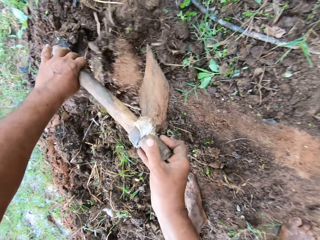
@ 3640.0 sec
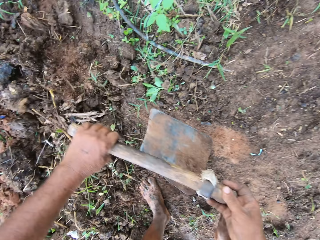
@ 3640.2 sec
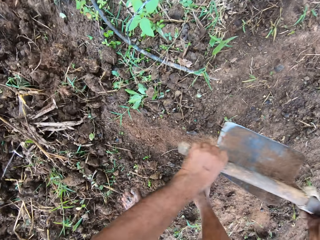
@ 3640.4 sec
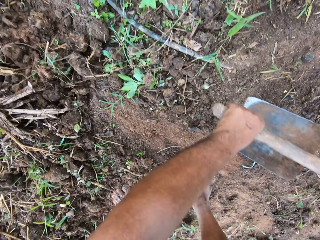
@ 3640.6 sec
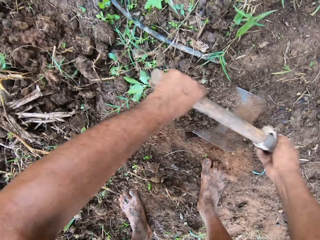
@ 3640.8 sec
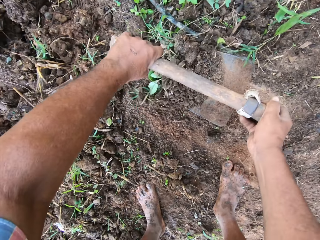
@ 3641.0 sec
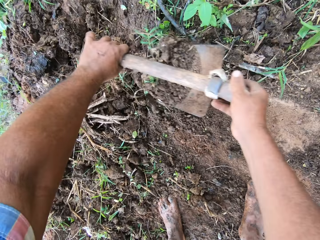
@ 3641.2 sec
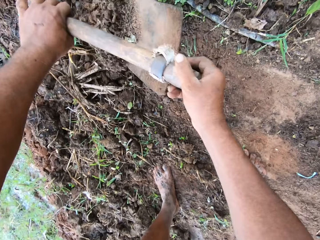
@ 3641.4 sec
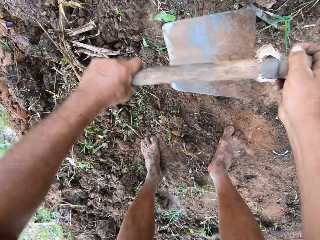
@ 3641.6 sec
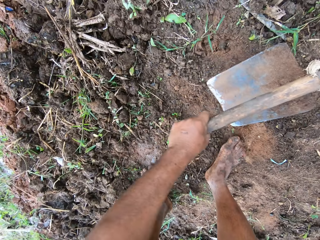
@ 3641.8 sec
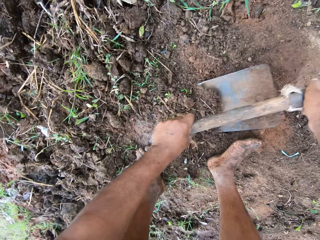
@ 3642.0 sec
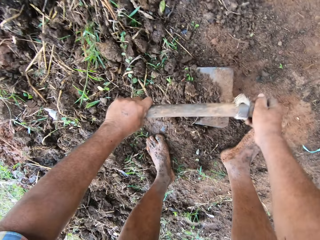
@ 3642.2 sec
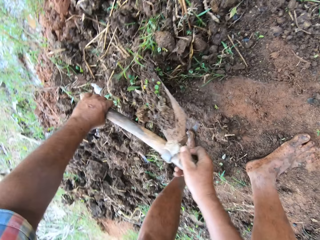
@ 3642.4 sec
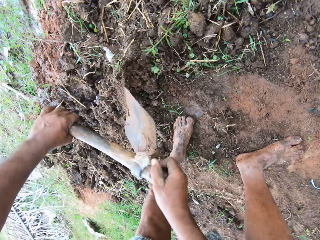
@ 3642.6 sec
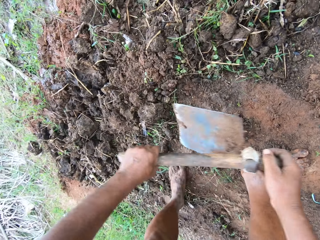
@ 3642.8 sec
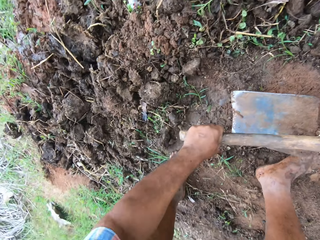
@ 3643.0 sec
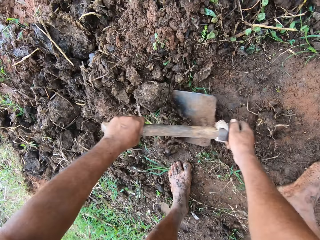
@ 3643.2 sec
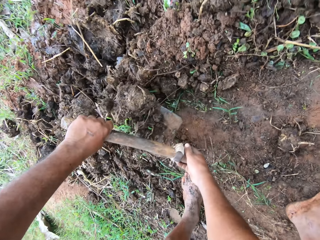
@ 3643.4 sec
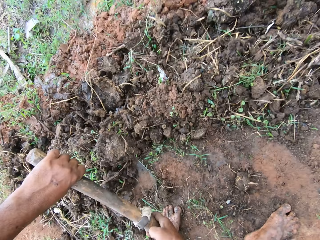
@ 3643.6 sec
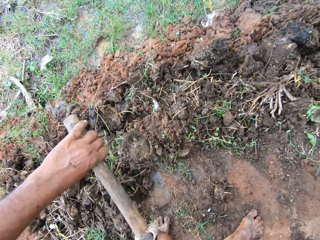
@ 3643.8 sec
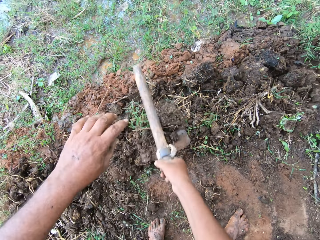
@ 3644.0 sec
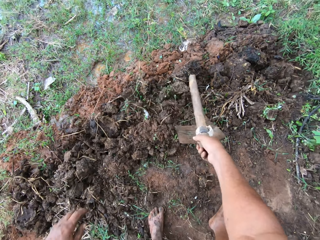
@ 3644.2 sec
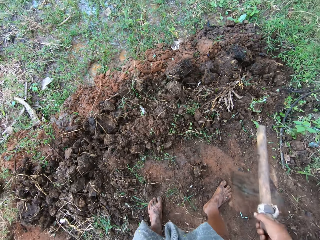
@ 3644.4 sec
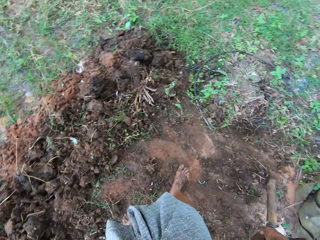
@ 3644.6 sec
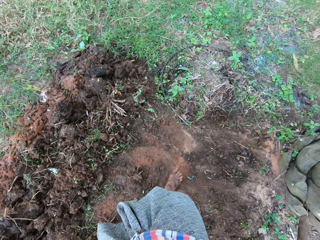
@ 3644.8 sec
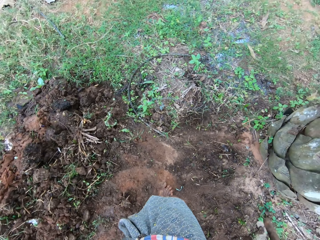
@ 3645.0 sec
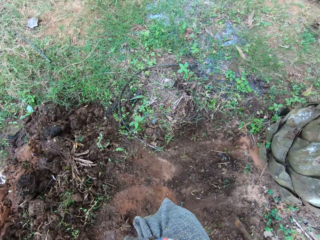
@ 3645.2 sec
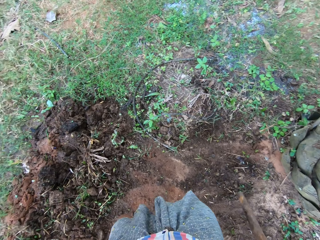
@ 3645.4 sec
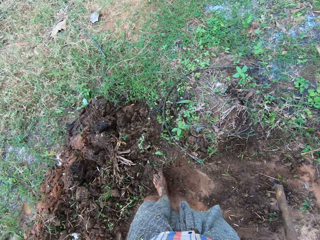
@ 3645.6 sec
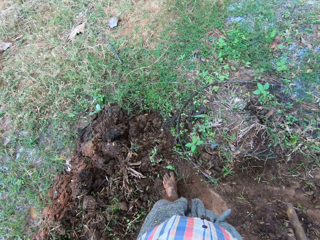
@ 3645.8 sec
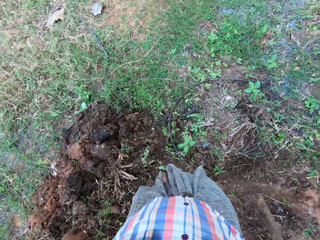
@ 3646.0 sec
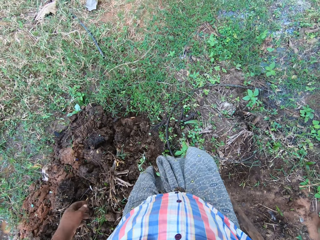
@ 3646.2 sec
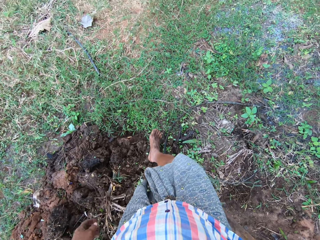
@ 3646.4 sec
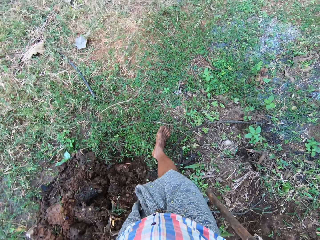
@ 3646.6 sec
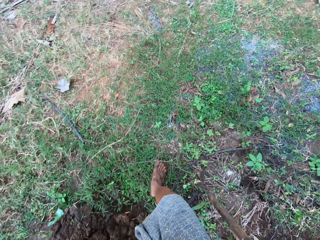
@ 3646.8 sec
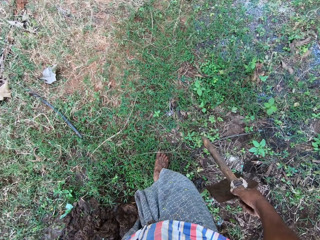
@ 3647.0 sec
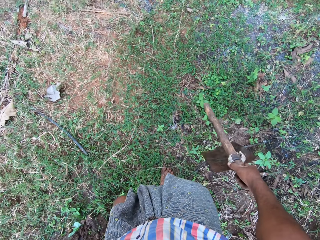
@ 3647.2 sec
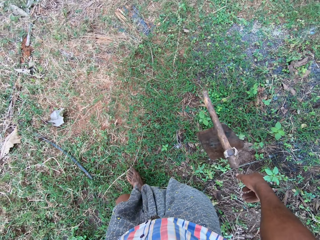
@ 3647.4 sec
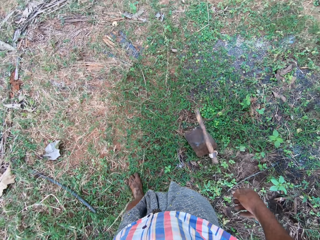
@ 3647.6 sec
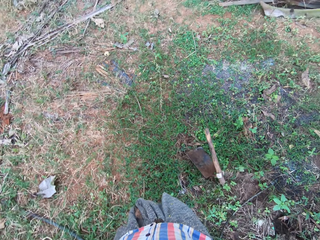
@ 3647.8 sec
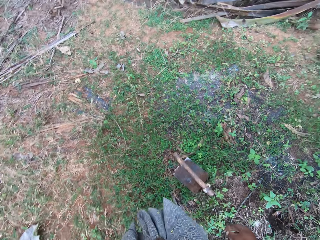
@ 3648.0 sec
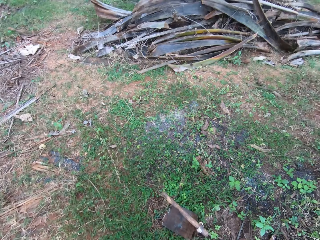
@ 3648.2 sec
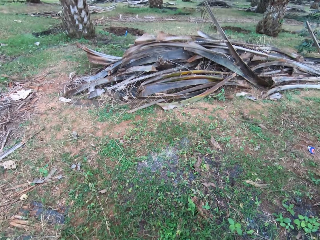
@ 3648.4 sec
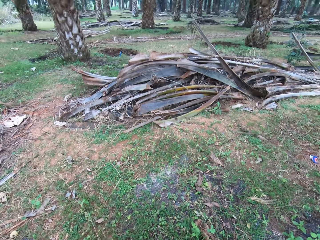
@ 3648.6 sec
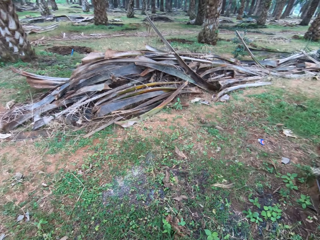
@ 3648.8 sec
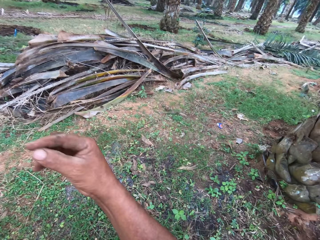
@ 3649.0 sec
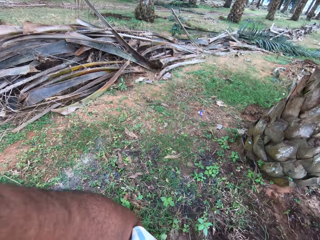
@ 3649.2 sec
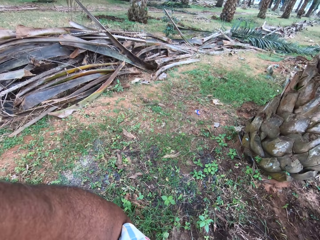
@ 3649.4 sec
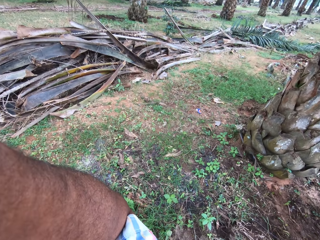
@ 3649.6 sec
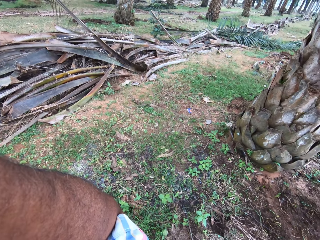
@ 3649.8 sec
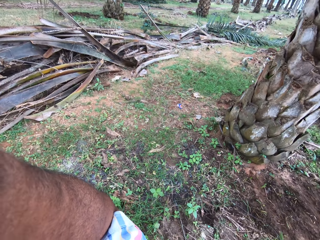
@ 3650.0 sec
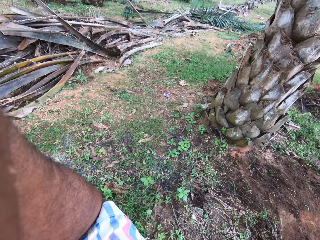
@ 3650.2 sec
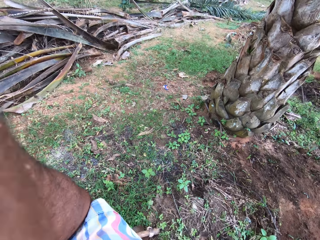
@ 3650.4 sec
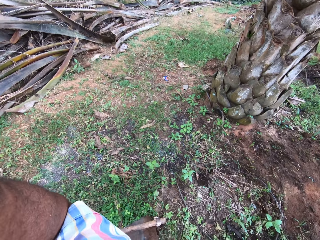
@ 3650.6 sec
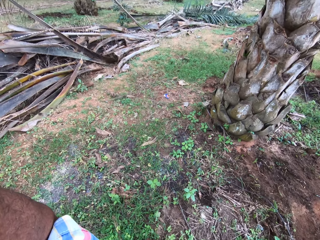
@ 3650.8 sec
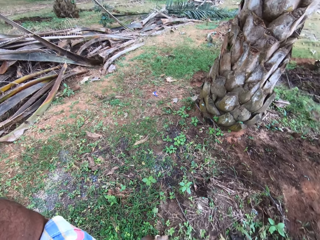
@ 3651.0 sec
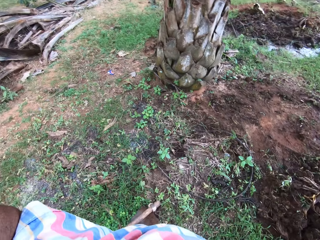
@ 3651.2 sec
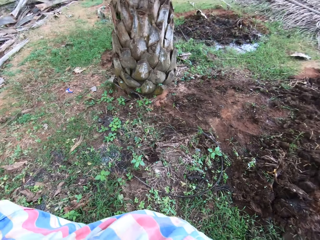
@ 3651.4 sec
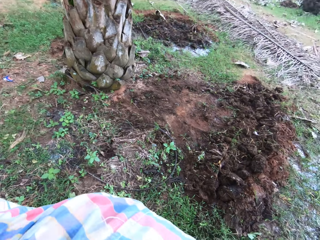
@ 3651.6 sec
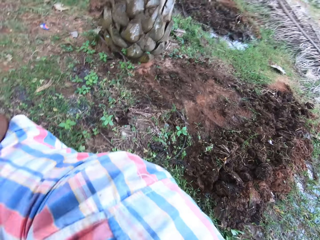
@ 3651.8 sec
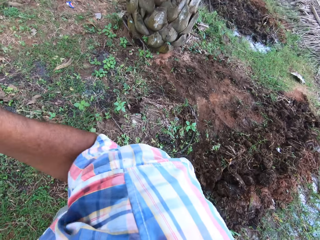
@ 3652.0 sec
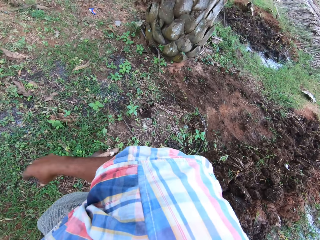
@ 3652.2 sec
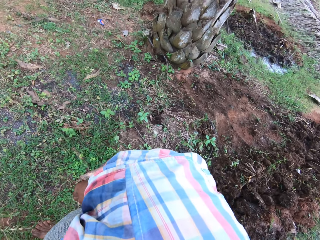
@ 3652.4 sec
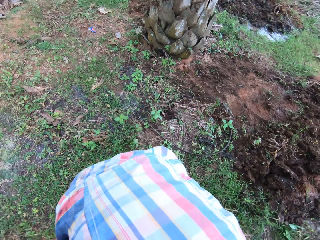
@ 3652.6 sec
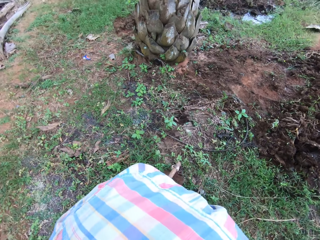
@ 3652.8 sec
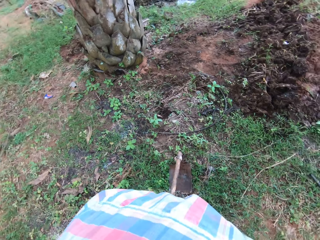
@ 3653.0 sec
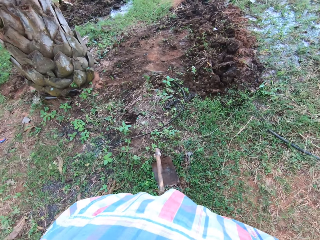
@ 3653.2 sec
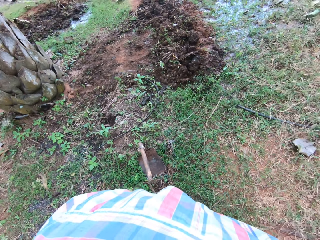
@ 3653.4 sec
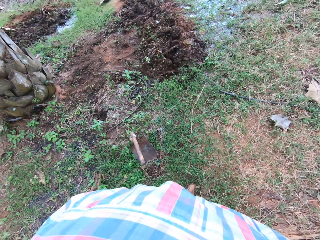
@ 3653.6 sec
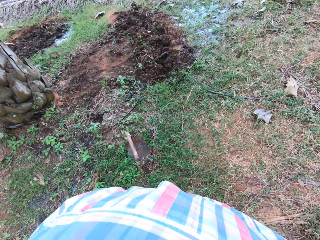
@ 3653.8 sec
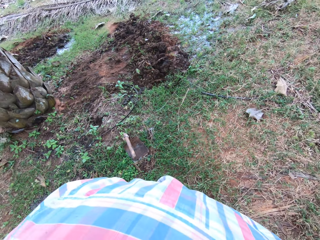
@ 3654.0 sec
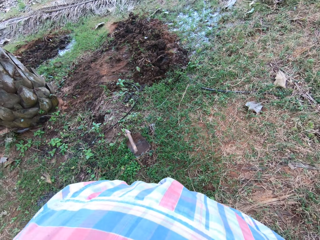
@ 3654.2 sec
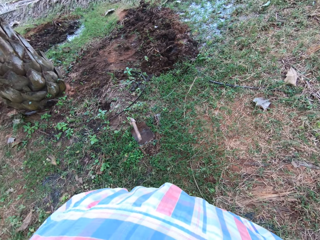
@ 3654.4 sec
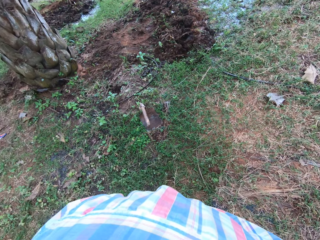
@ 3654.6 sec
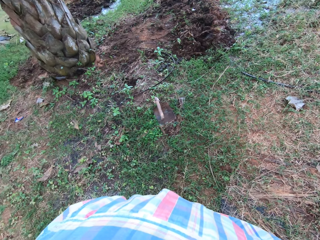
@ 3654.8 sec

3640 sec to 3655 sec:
The camera wearer digs with the garden hoe. He throws away the soil. He digs with the garden hoe. He throws away the soil. He digs with the garden hoe. He throws away the soil. He digs with the garden hoe. He throws away the soil. He walks around the field. He drops the garden hoe on the ground. He walks around the field. He touches the camera. He adjusts his camera. He walks around the field.

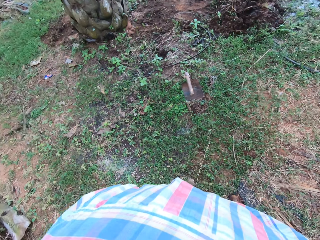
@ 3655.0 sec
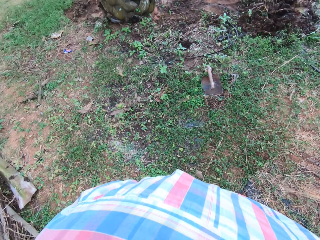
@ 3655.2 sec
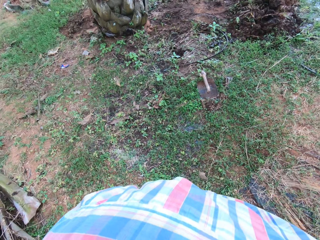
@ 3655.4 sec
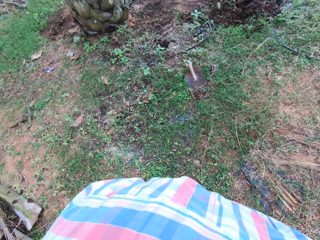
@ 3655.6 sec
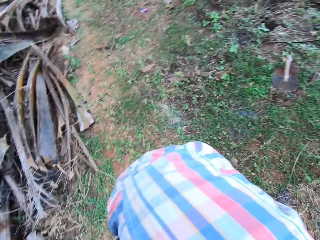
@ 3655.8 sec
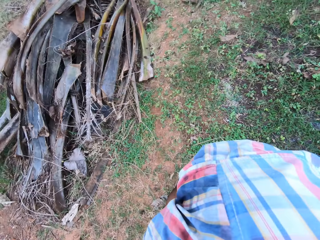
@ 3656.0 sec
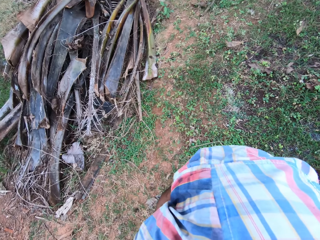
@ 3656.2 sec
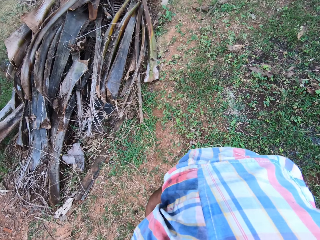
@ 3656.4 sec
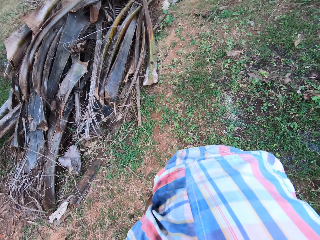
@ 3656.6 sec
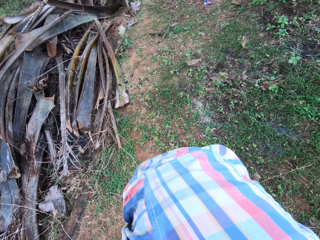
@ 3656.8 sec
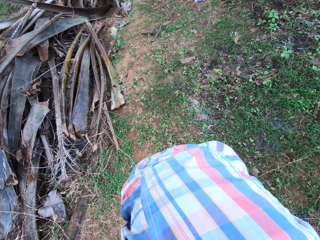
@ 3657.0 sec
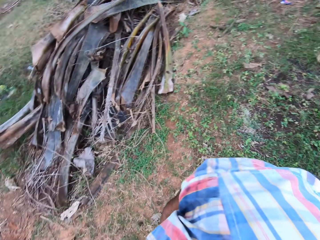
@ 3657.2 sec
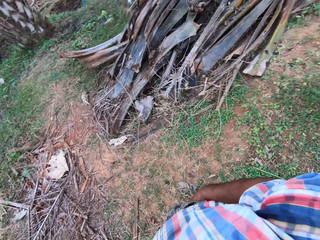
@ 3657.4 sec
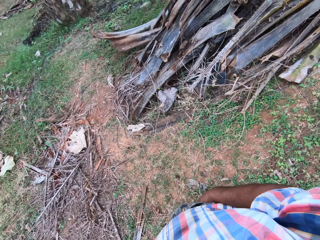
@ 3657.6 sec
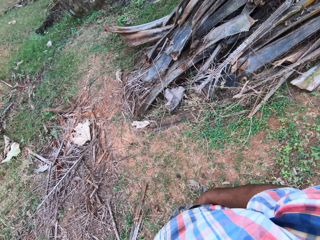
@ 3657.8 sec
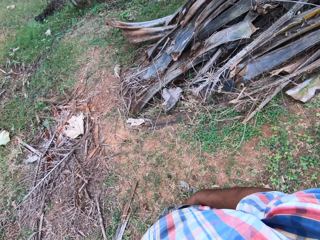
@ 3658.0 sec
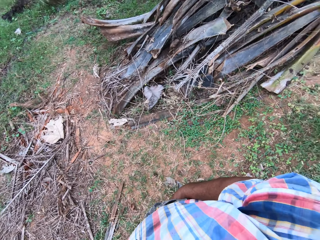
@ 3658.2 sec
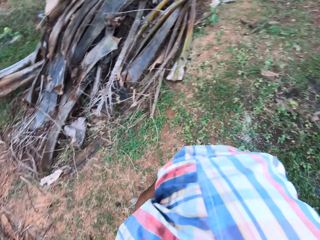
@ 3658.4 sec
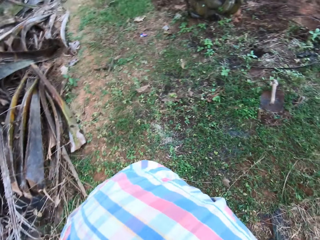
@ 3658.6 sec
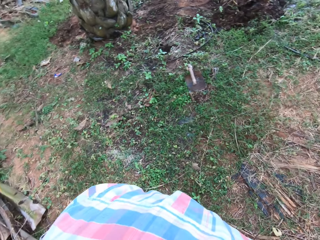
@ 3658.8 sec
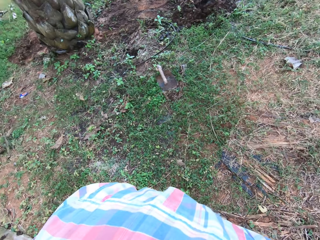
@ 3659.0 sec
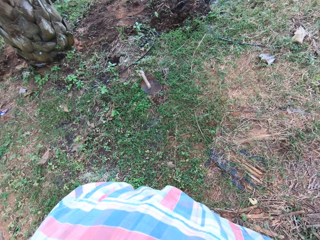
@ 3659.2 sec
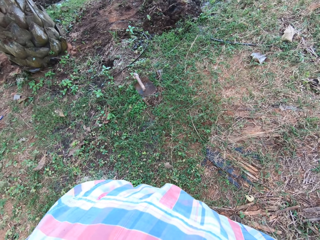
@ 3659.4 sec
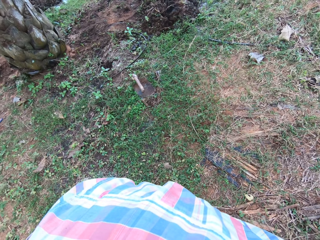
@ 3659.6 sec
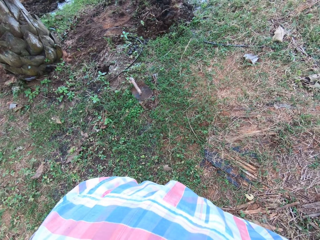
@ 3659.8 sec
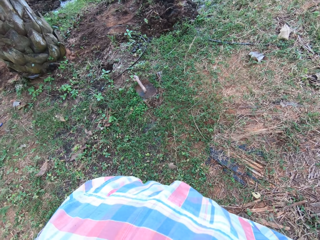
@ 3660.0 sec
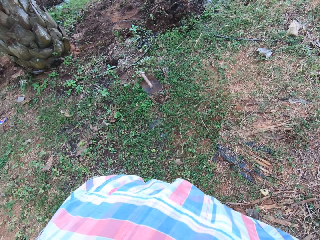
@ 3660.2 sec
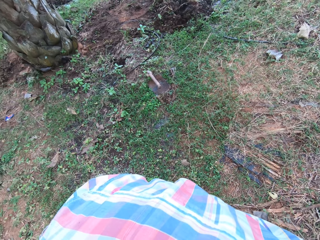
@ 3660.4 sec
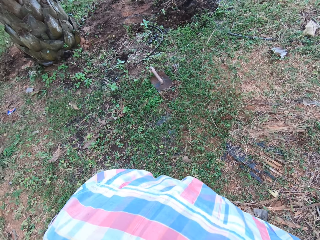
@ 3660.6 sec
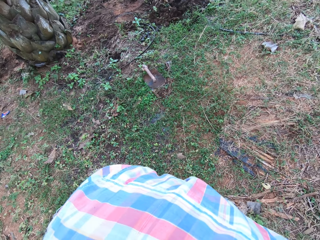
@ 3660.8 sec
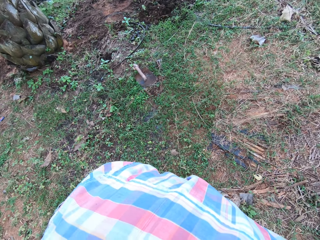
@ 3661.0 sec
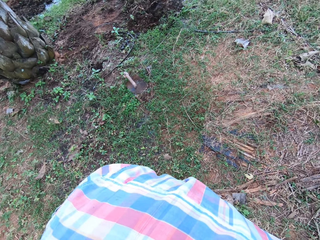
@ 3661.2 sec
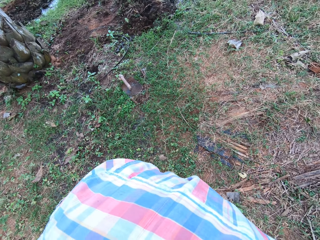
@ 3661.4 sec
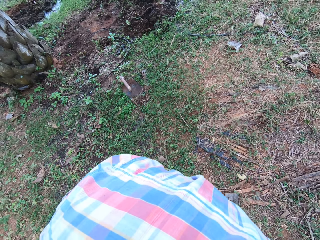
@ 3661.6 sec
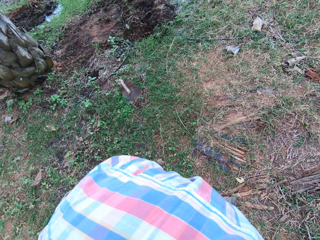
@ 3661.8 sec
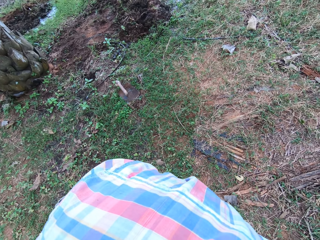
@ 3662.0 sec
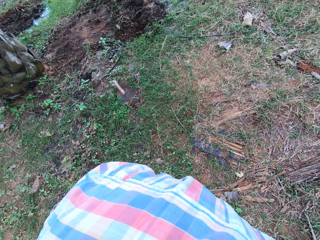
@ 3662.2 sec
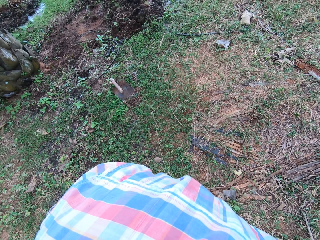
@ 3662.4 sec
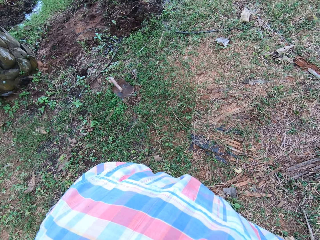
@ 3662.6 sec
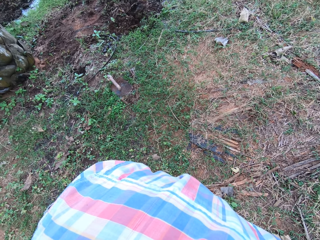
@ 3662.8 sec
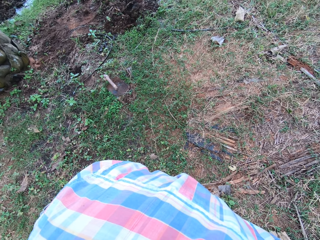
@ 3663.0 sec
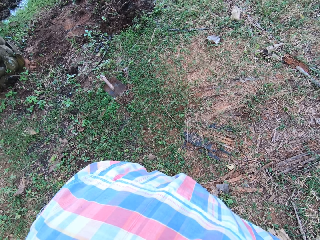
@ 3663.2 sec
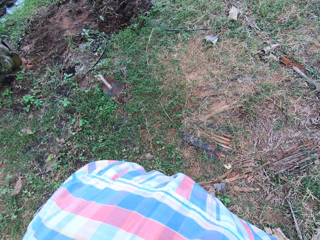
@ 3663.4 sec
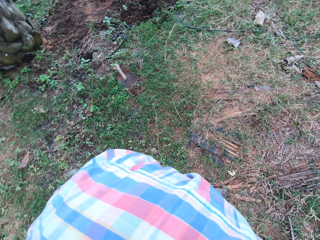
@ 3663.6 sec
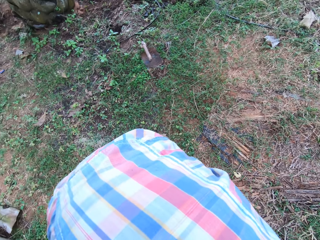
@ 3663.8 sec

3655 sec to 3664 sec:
The camera wearer turns around the field.
